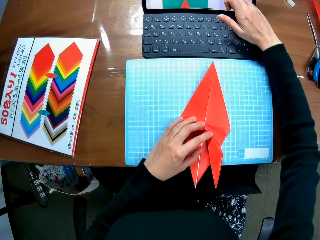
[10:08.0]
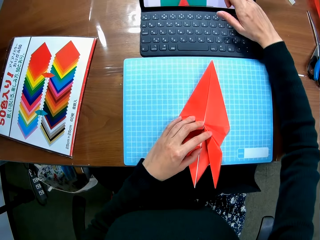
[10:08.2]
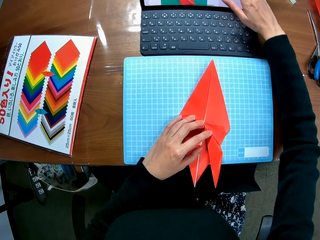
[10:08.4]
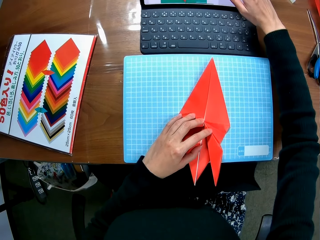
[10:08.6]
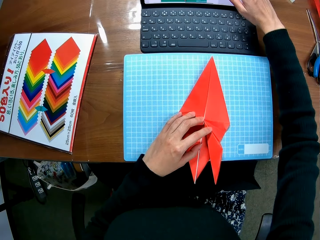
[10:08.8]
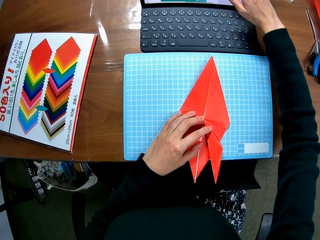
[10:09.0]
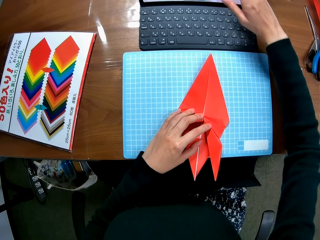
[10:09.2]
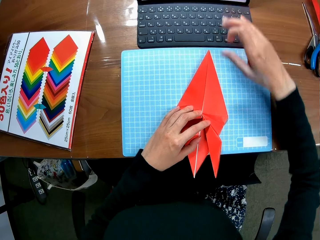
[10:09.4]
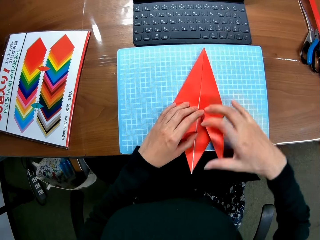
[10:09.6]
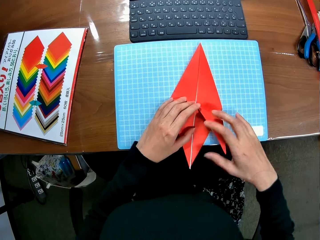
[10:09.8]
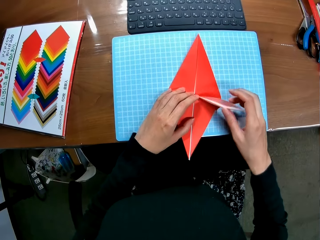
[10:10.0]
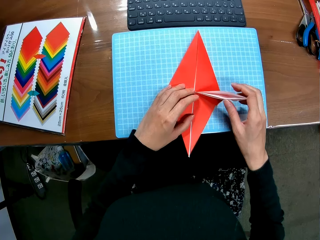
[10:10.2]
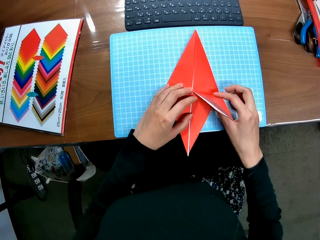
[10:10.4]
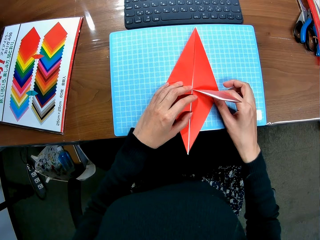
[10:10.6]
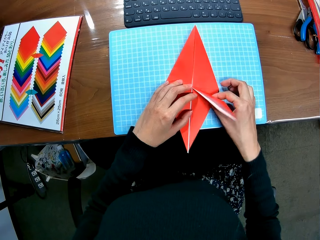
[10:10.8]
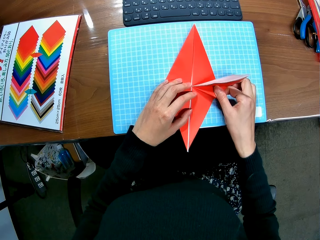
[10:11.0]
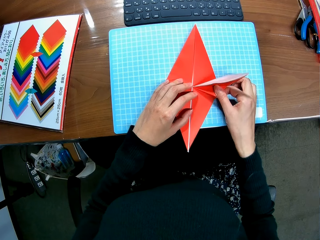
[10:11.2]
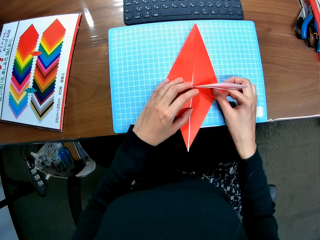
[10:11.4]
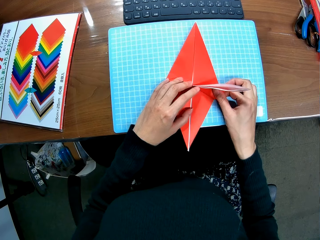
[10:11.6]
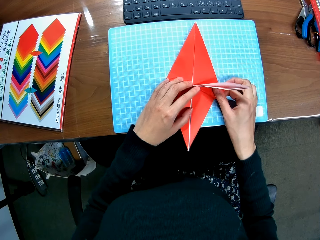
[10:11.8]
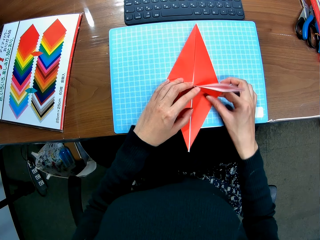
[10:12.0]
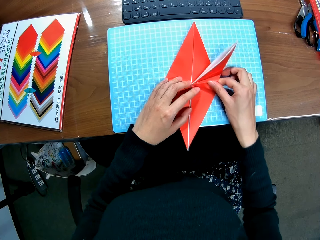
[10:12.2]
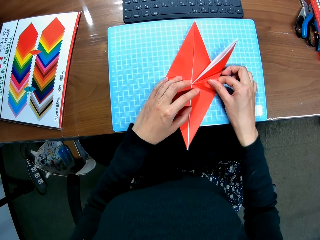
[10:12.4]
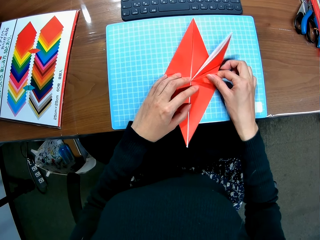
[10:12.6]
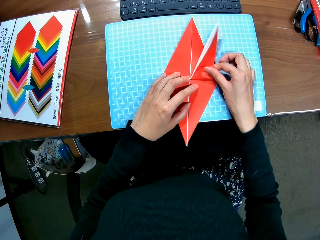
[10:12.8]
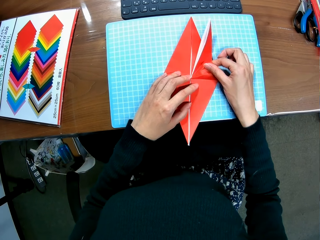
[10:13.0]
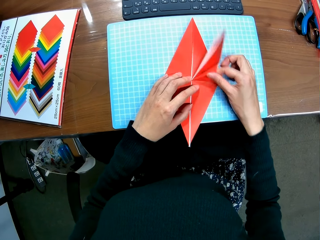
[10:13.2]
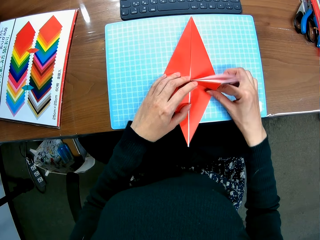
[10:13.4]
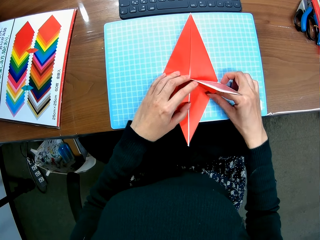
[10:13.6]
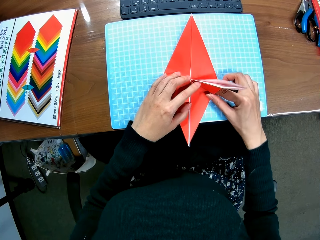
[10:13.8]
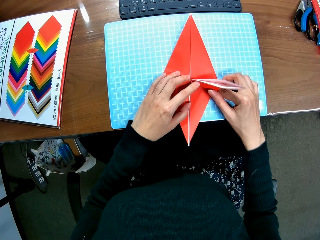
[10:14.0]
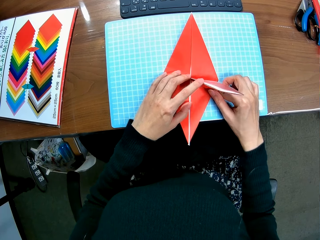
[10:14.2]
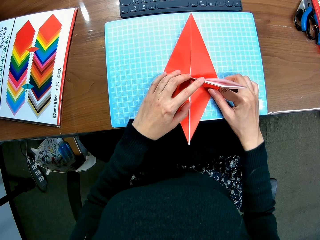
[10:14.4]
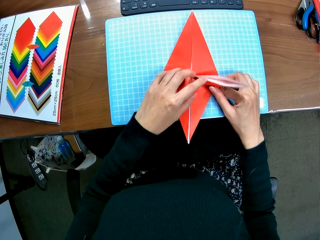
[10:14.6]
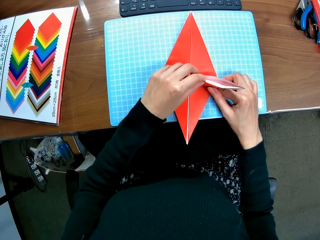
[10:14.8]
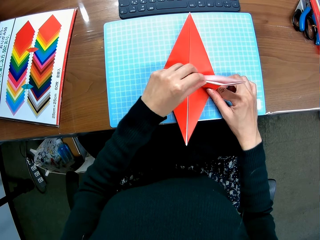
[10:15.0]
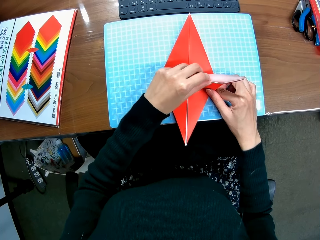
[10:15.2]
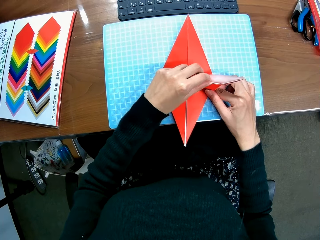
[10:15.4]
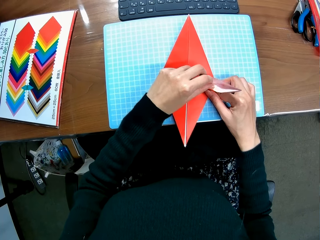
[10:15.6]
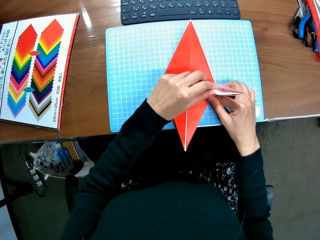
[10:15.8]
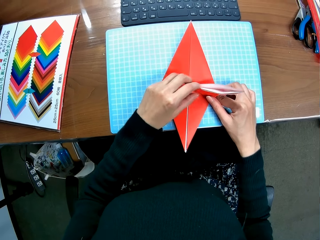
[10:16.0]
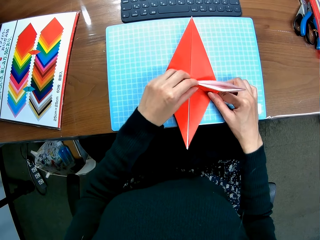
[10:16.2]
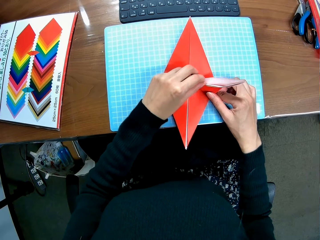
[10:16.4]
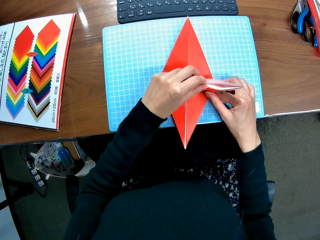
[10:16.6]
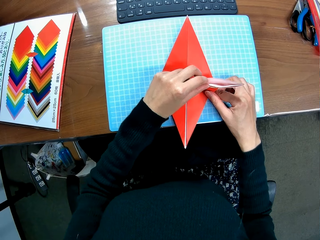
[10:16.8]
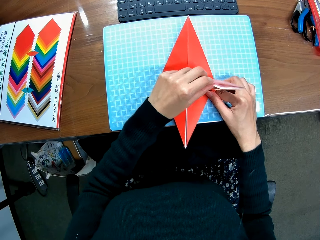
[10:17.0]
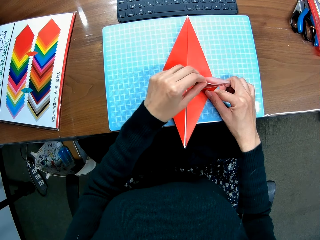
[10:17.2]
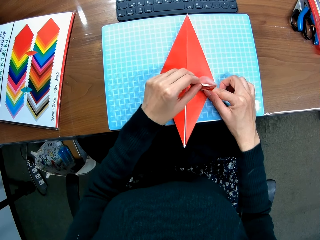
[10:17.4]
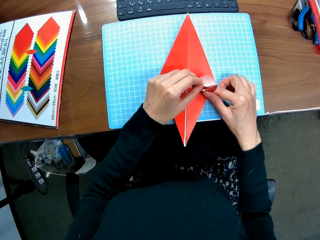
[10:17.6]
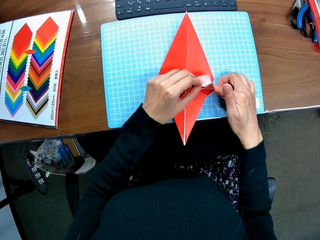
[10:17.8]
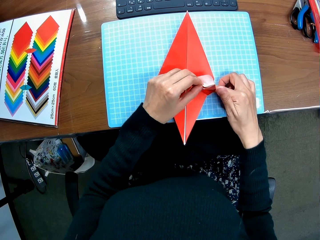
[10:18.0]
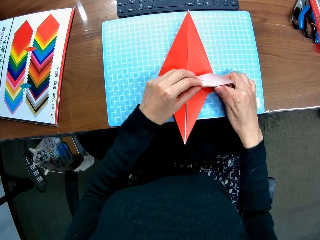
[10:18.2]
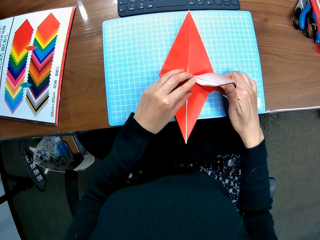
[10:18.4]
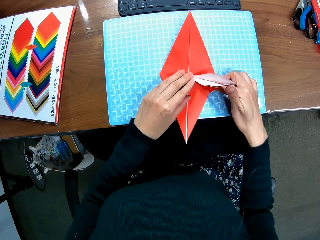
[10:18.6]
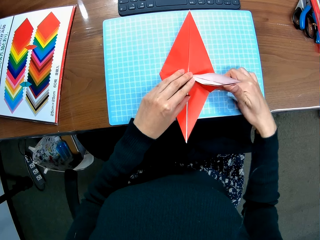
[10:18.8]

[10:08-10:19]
The camera wearer scrolls up the screen of the laptop with her right hand. She crafts with a piece of paper.

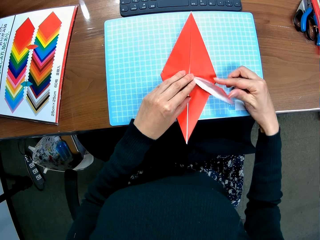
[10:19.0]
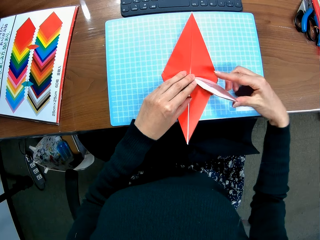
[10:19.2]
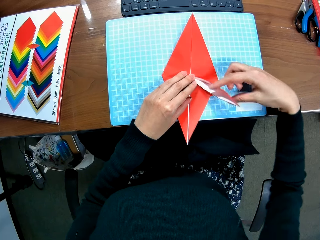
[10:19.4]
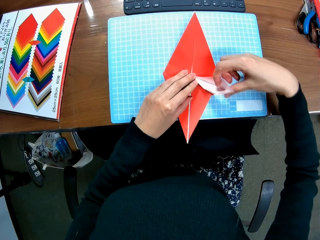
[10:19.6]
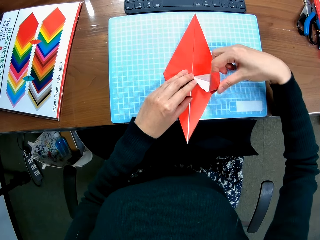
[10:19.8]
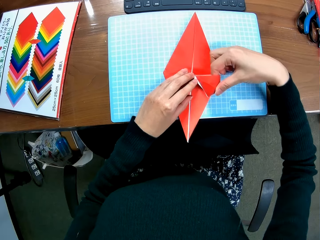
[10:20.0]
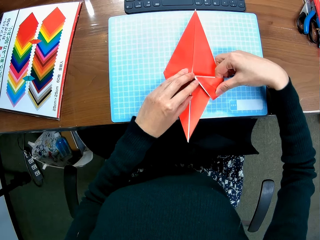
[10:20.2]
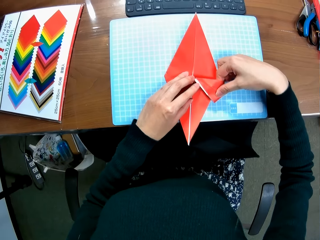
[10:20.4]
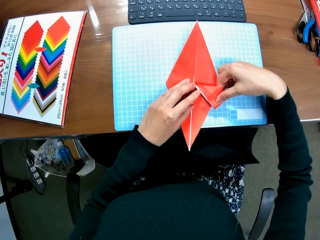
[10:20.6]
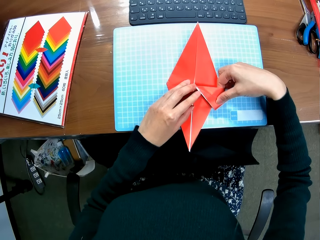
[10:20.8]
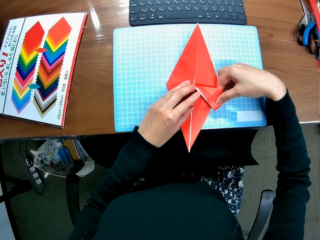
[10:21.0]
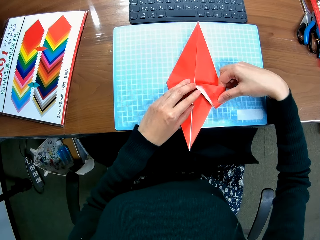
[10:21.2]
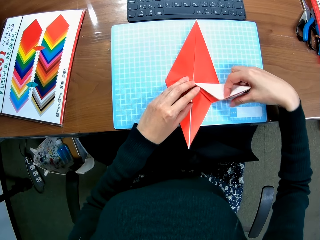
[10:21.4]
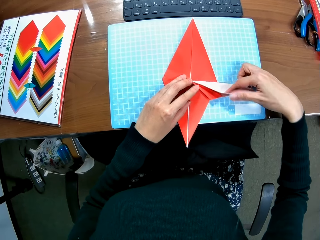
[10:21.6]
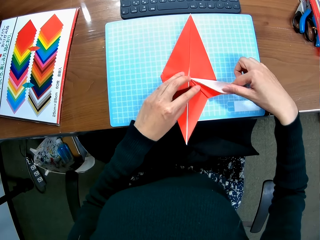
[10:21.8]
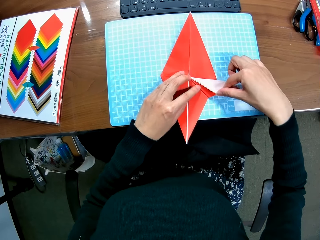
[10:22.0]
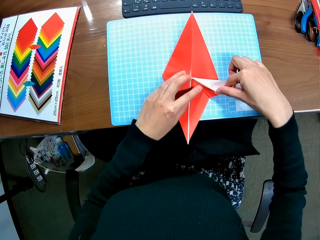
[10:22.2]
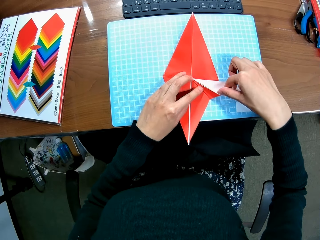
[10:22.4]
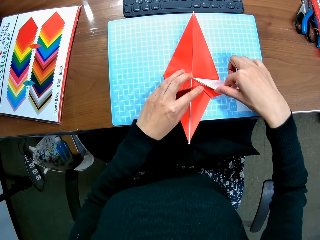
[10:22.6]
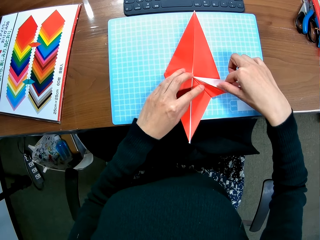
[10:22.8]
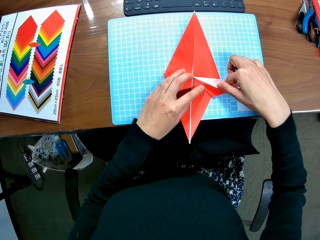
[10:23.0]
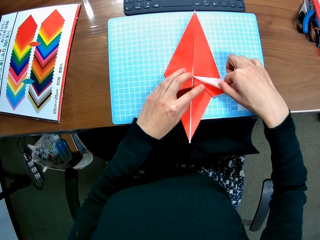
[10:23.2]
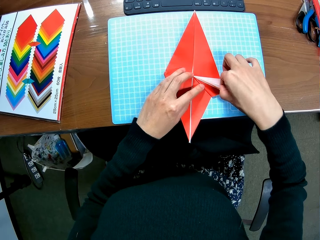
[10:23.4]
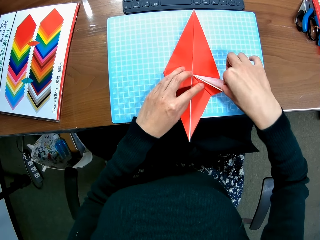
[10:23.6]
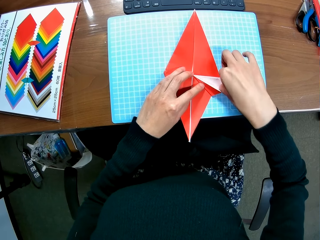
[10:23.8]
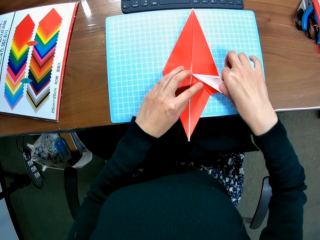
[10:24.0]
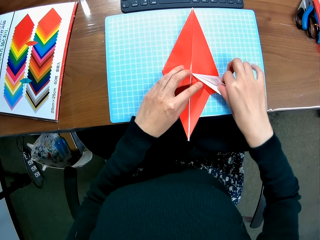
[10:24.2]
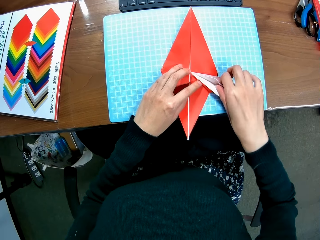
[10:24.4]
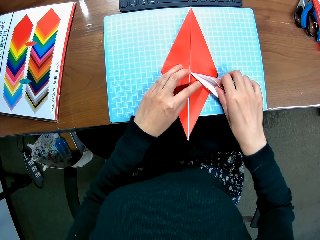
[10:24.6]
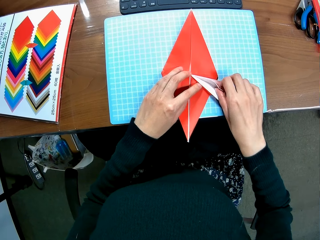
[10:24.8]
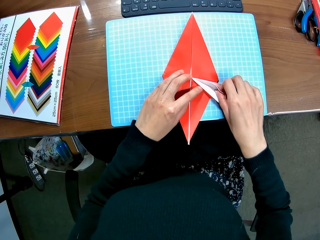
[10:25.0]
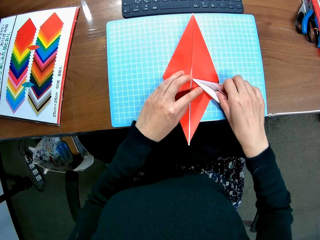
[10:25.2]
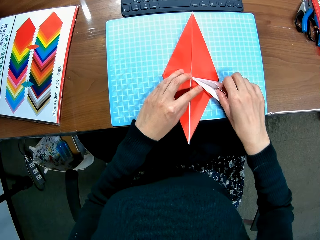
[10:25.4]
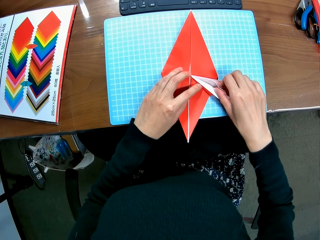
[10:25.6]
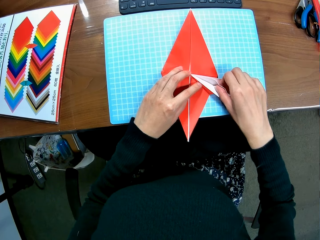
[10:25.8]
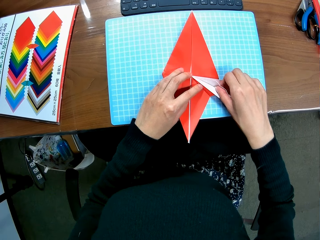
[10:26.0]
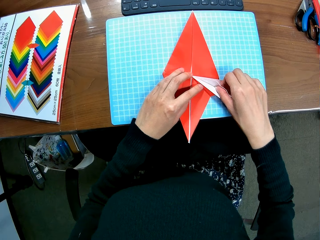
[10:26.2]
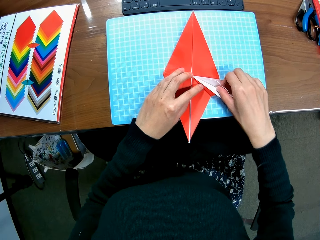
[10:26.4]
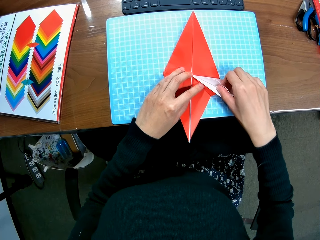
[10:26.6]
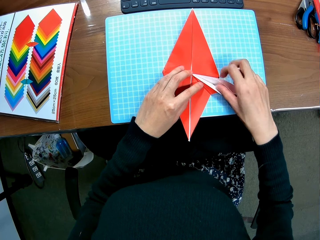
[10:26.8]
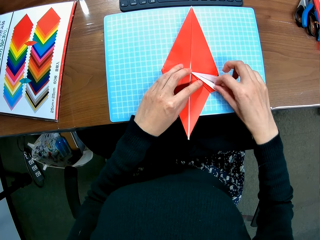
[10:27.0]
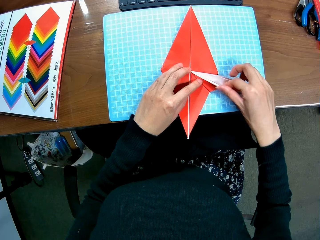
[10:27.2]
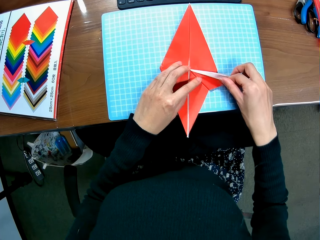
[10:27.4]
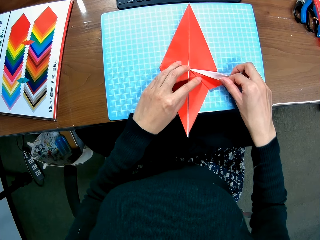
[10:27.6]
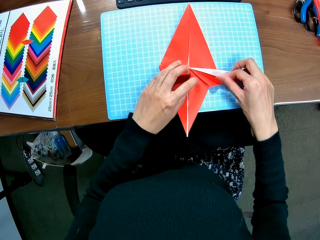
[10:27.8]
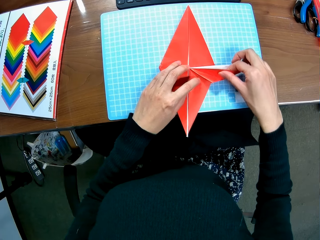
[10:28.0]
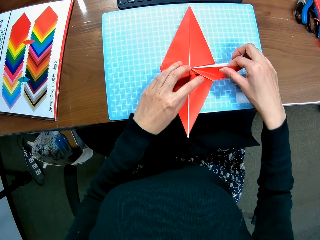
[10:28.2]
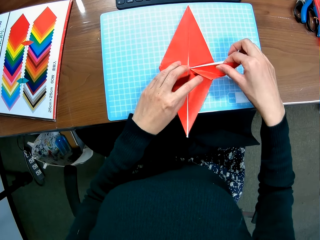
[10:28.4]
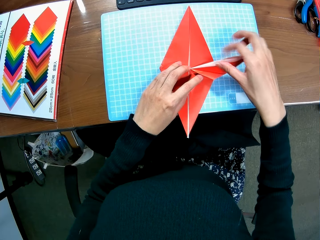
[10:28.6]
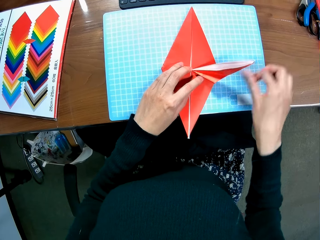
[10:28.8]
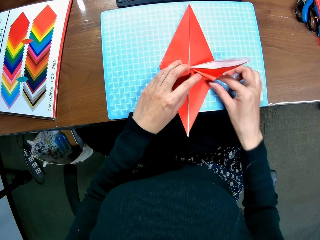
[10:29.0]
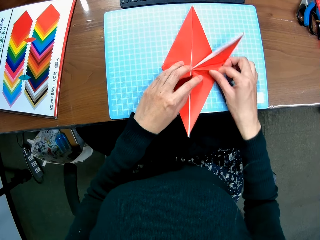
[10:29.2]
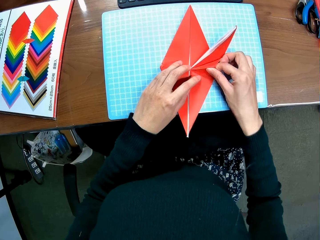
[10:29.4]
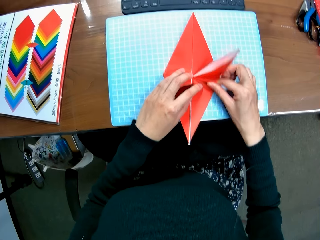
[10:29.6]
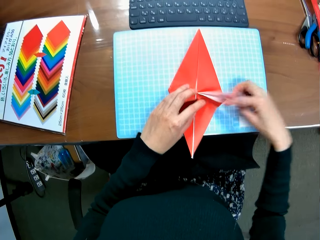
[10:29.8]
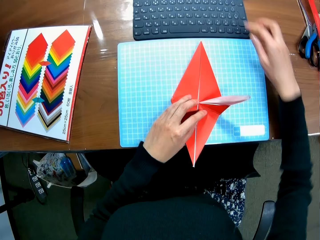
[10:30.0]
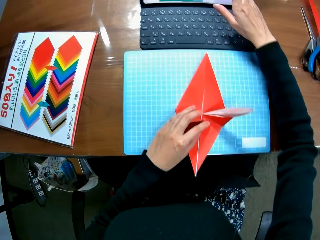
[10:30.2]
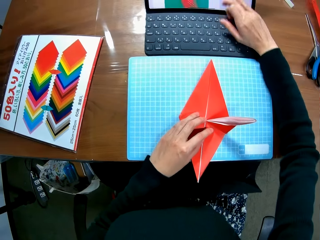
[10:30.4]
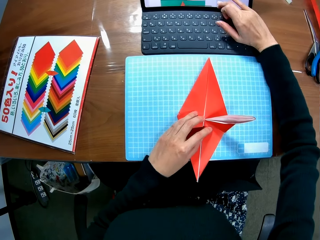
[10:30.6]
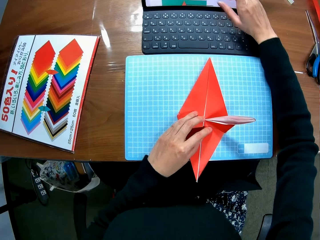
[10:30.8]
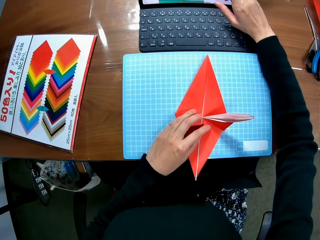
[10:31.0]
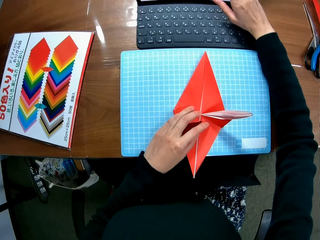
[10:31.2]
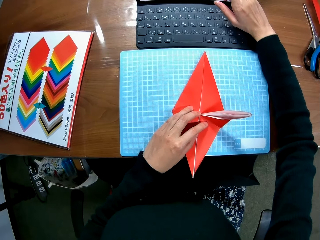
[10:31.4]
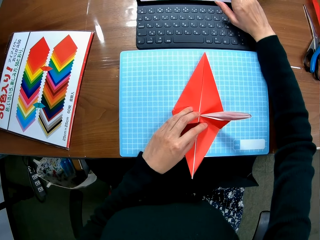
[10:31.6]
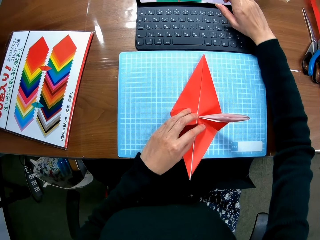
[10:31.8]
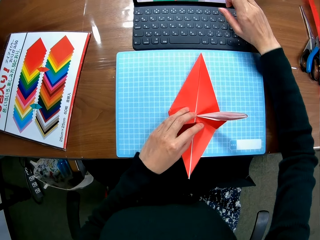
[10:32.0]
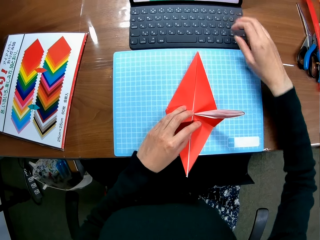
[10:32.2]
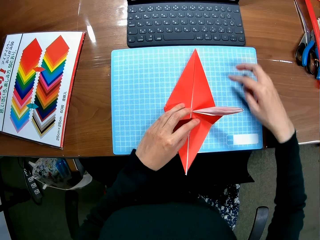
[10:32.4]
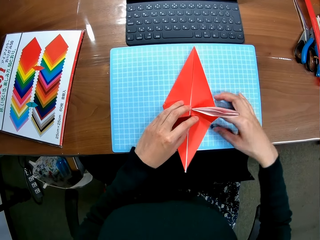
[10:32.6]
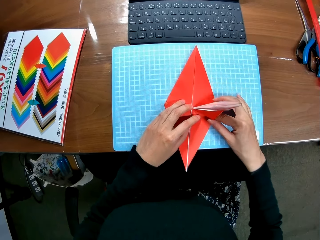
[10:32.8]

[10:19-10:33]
The camera wearer folds the paper craft. She scrolls down the screen of the laptop with her right hand.
